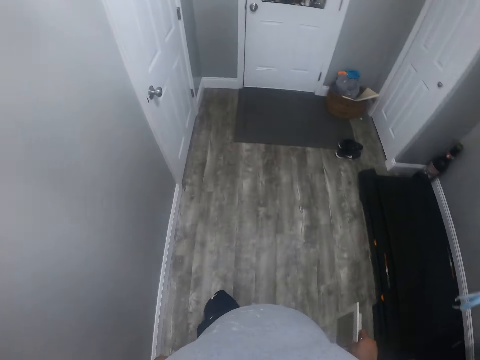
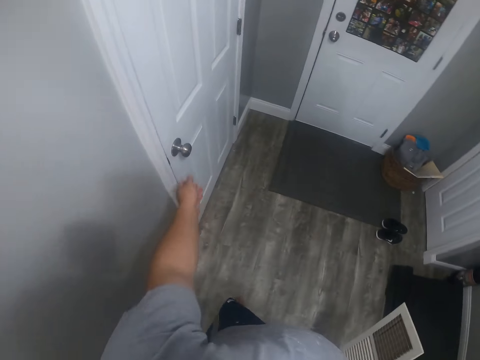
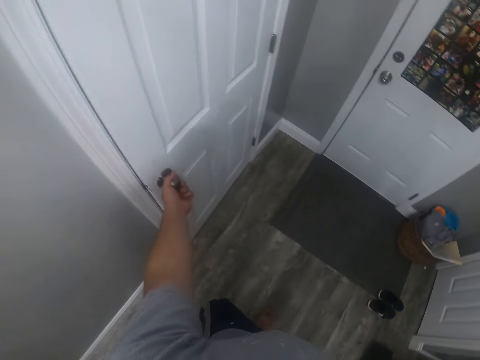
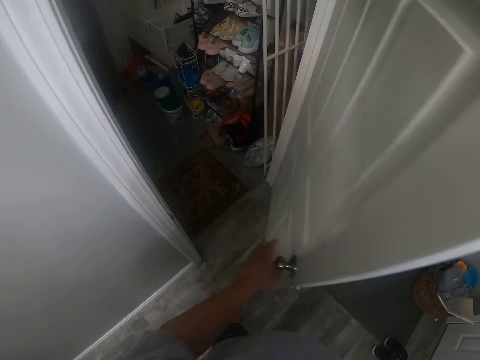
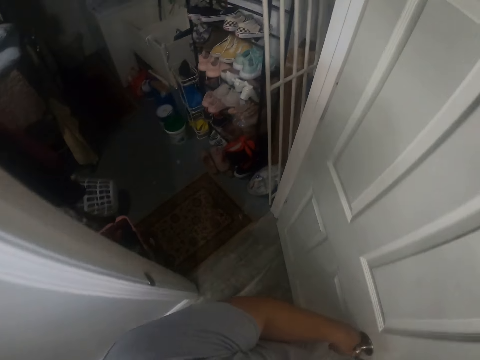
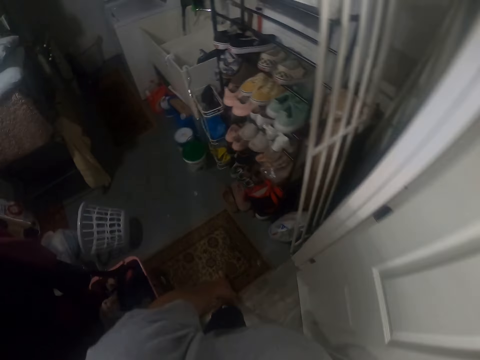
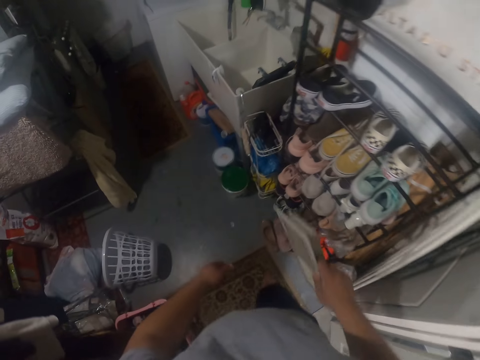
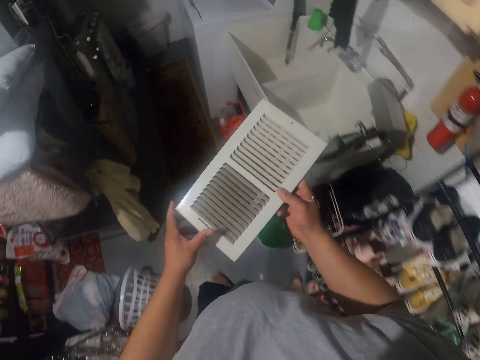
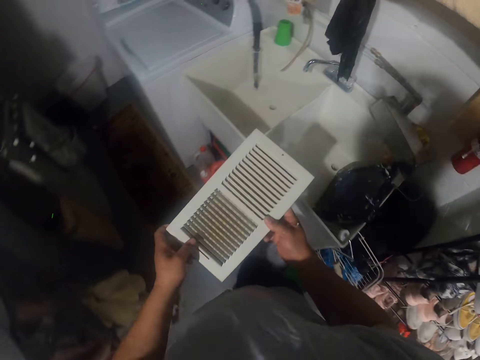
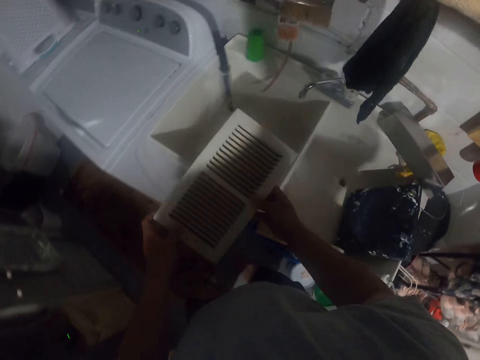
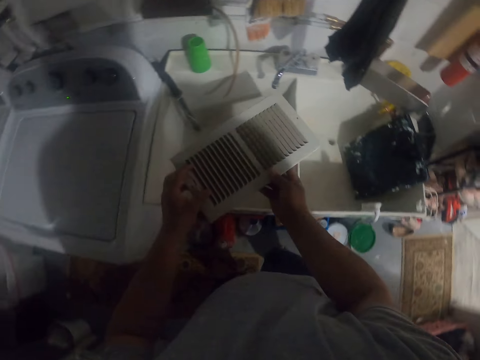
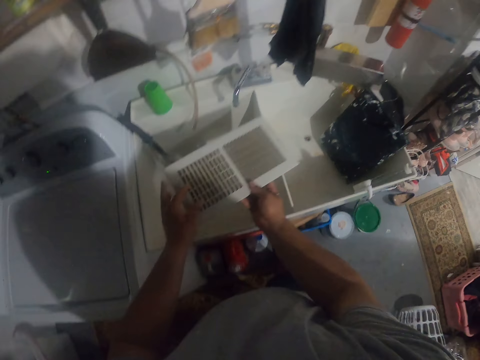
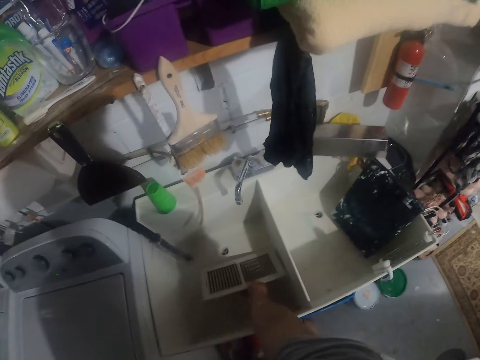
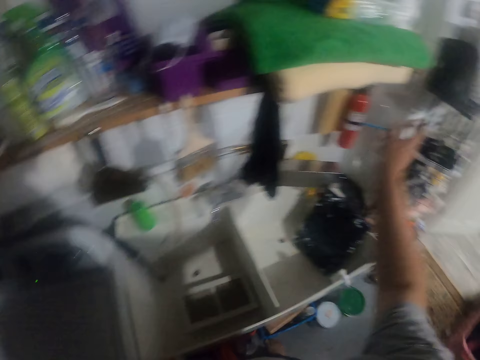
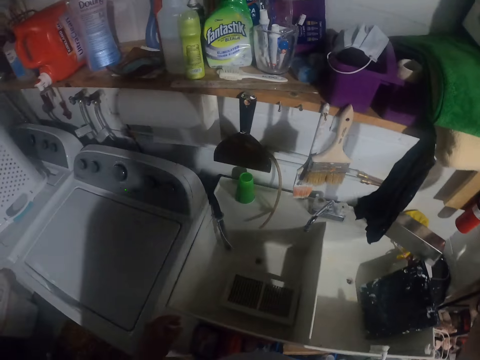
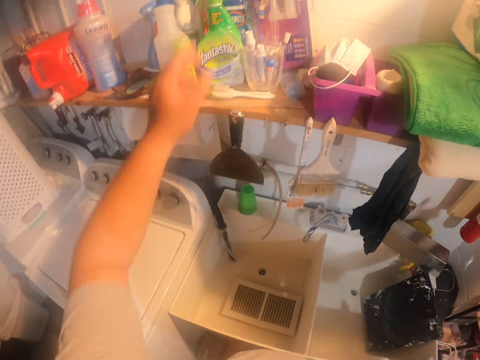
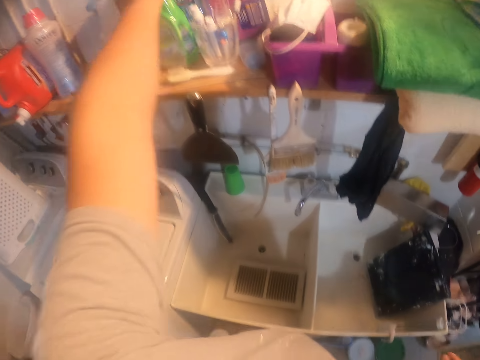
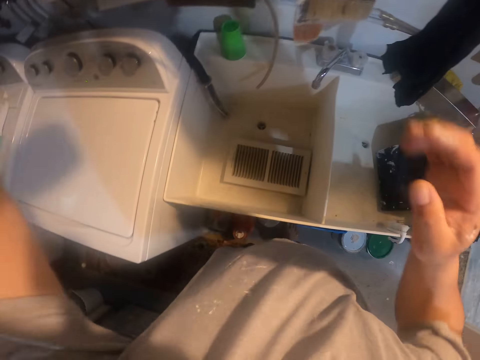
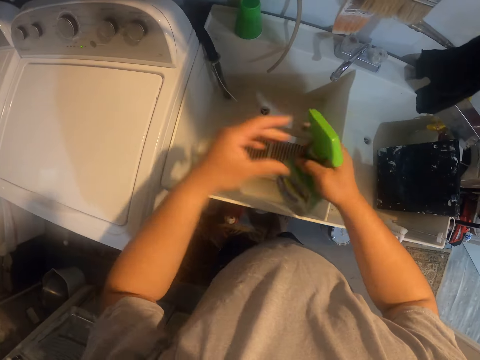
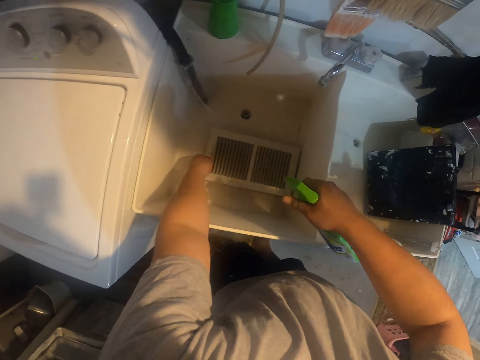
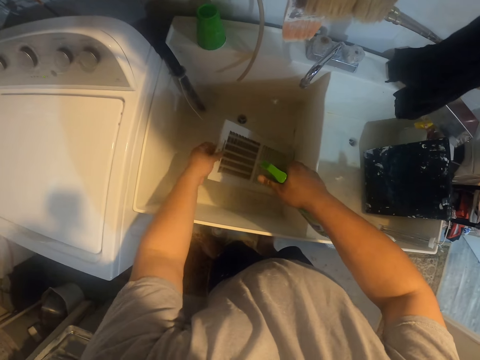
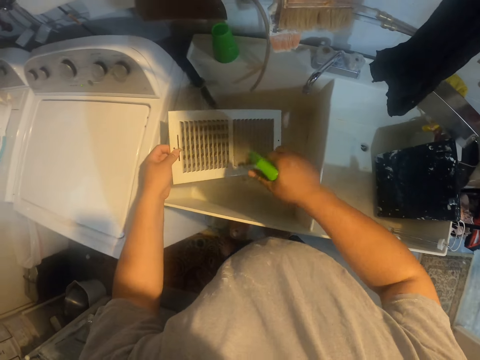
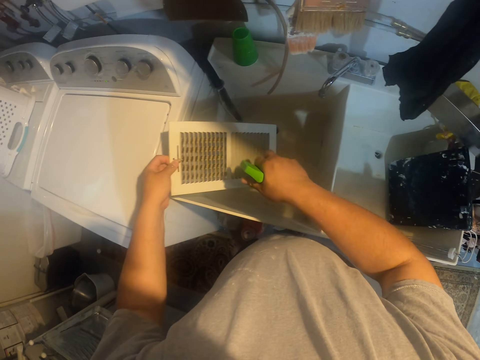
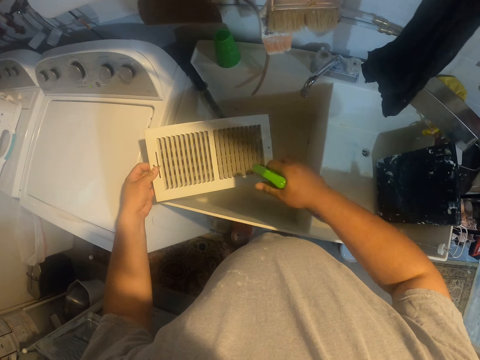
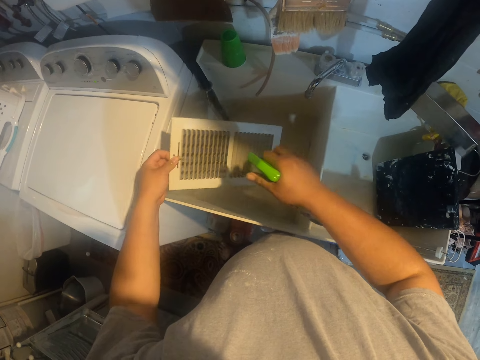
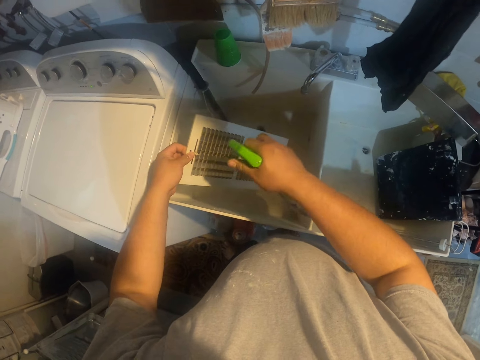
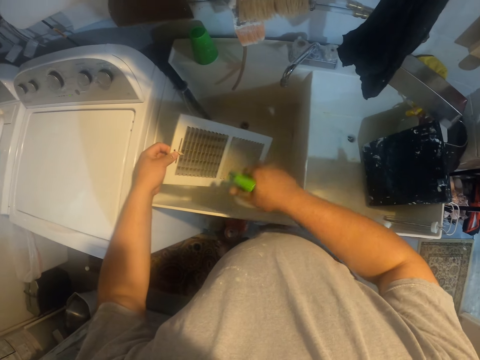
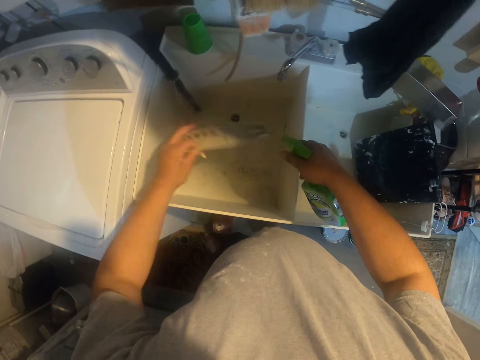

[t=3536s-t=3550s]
The camera wearer opens a door with his left hand. He walks into a room. He touches the filter. He drops the filter in a sink. He switches on a light with his right hand. He picks up a liquid soap from a shelf with his right hand. He passes the liquid soap to his right hand. He sprays the liquid soap on the filter. He picks up the filter with his left hand.

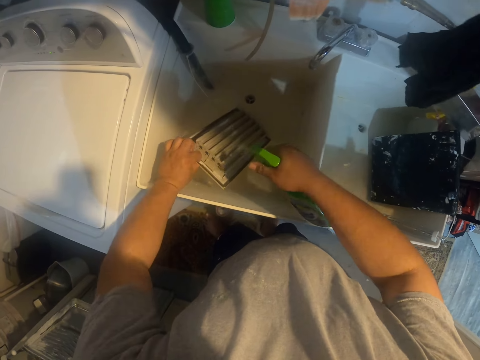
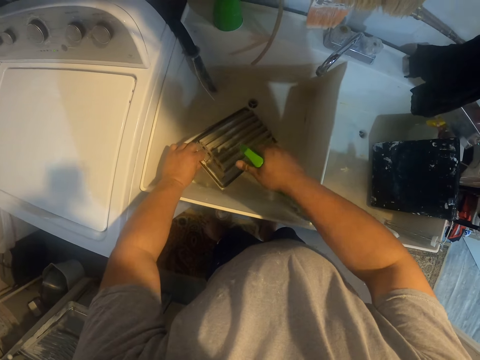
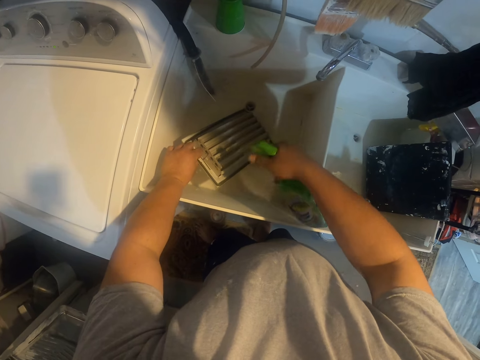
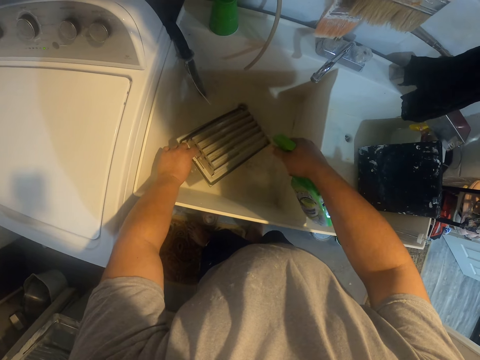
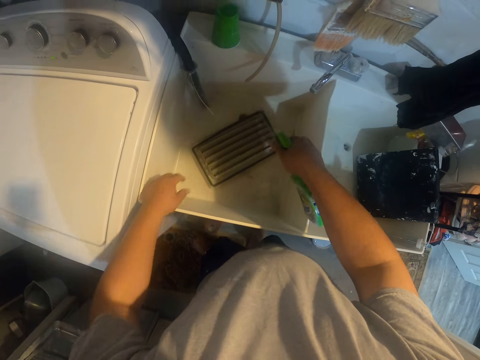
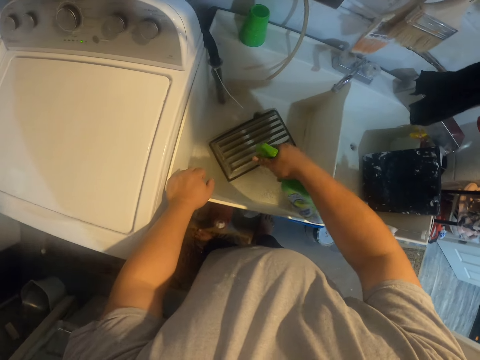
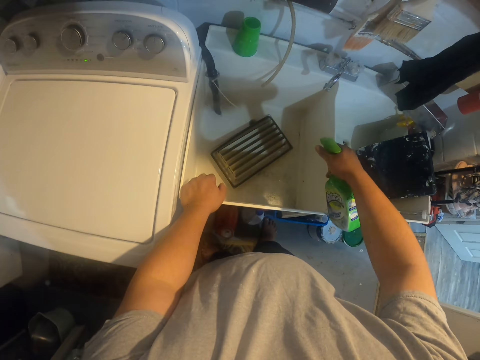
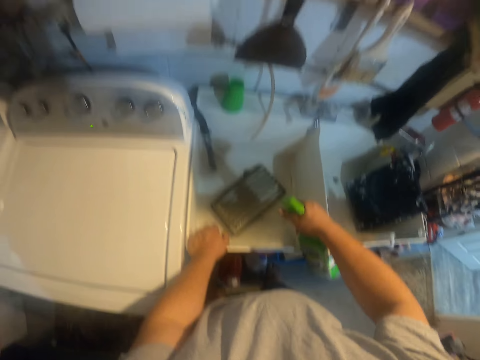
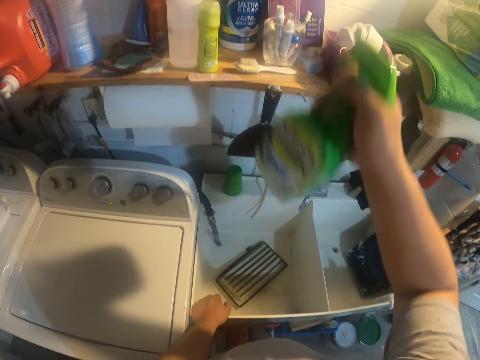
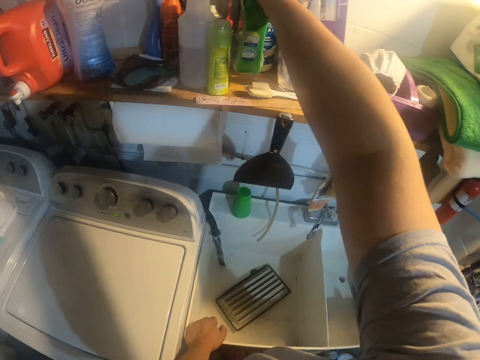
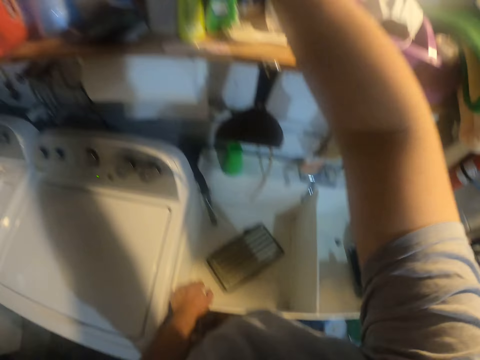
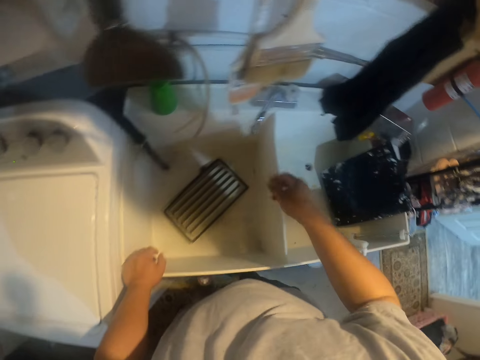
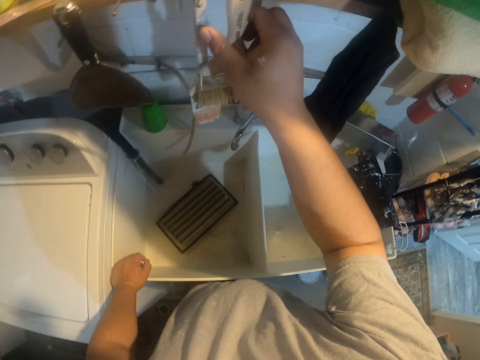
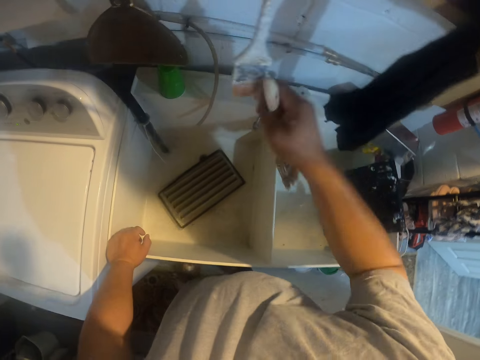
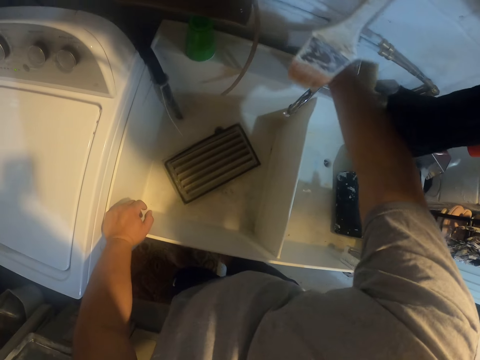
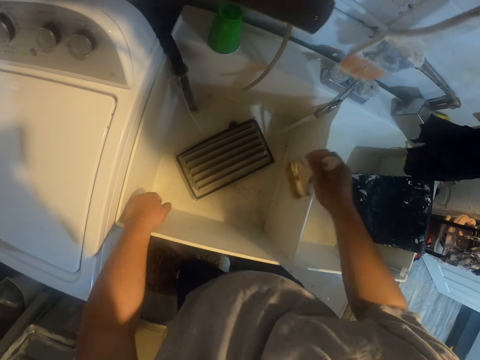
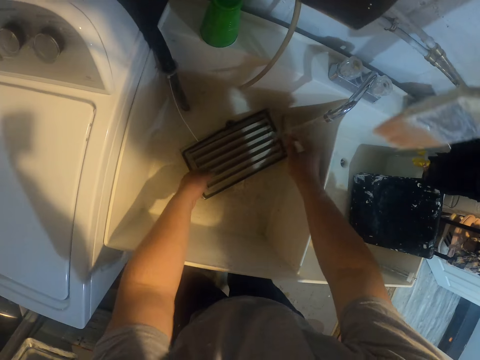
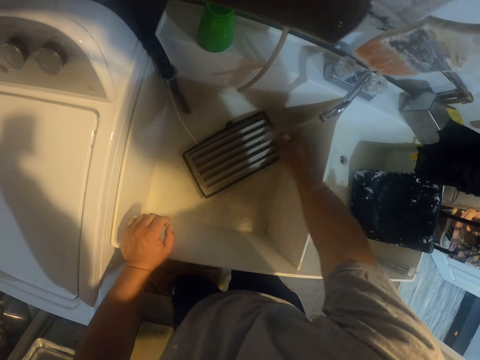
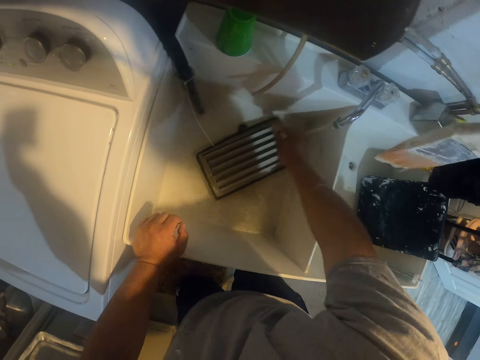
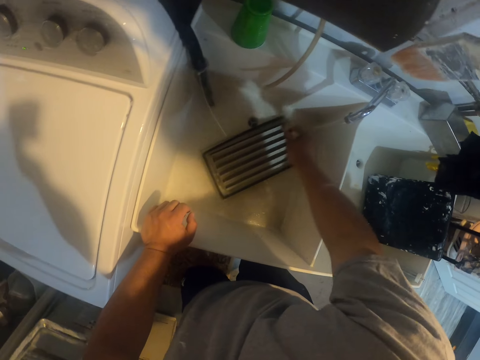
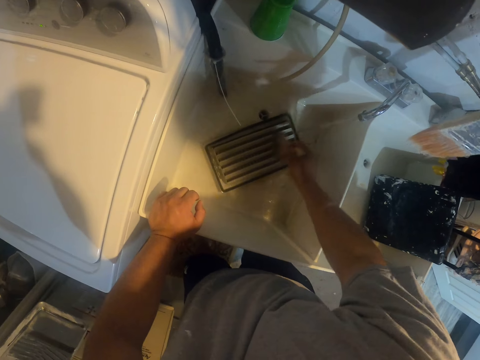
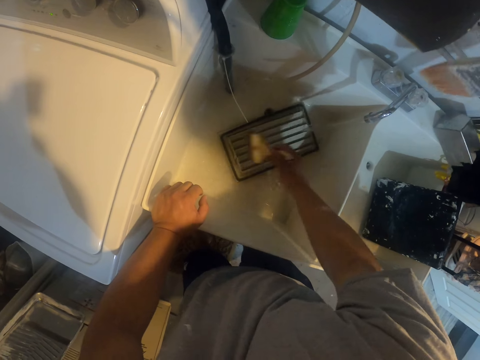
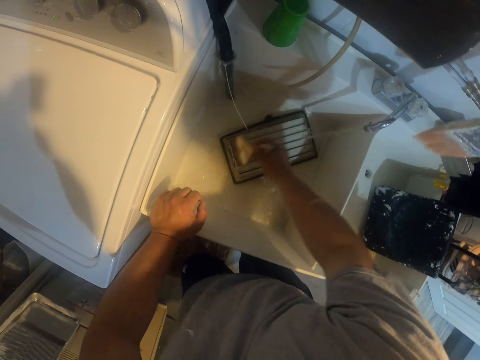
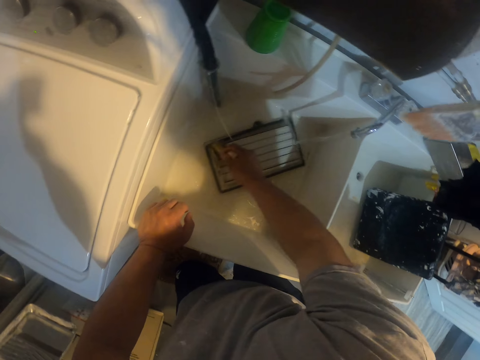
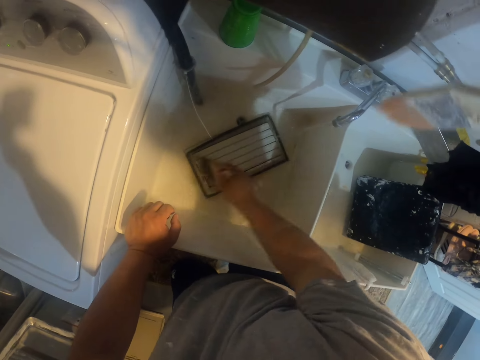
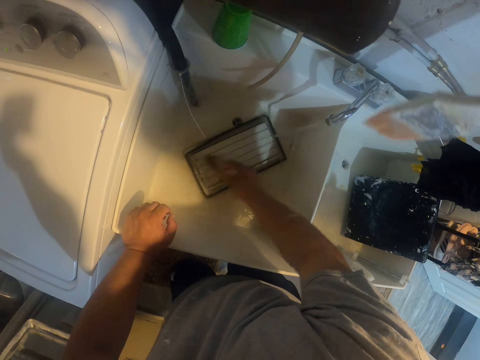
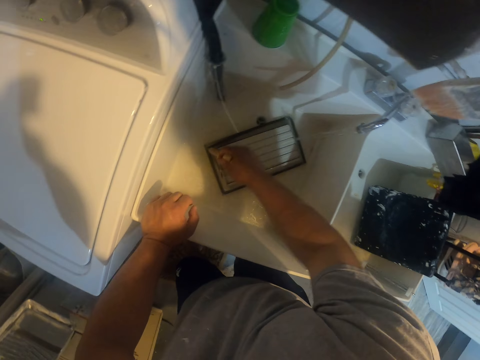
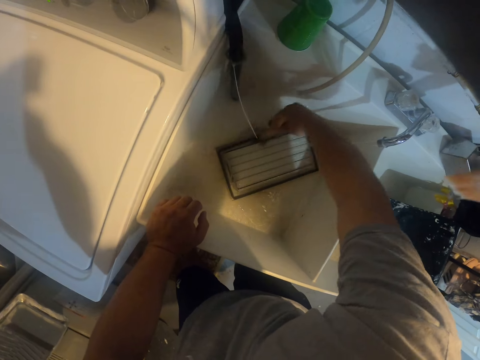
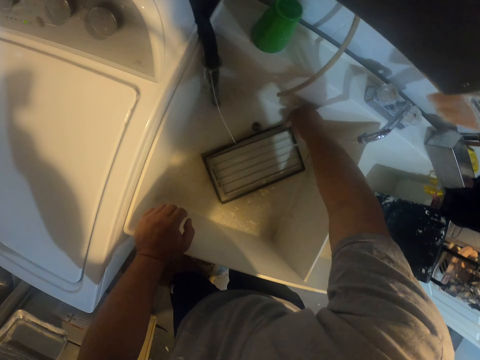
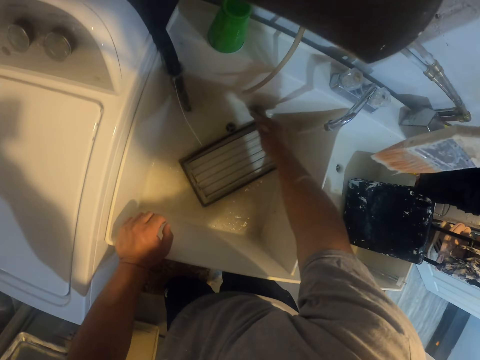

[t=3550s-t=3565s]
The camera wearer drops the filter. They drop the liquid soap on the shelf. They pick up a brush from the shelf. They open a tap with the right hand. They brush the filter with the brush.
